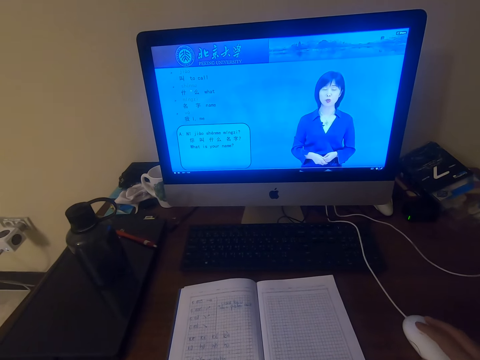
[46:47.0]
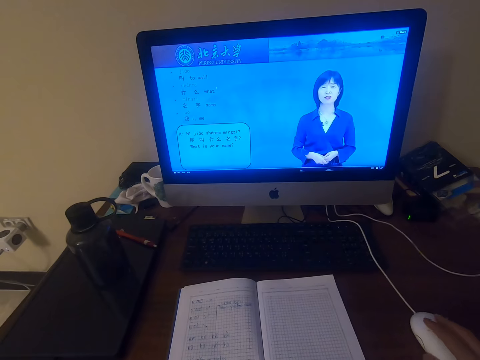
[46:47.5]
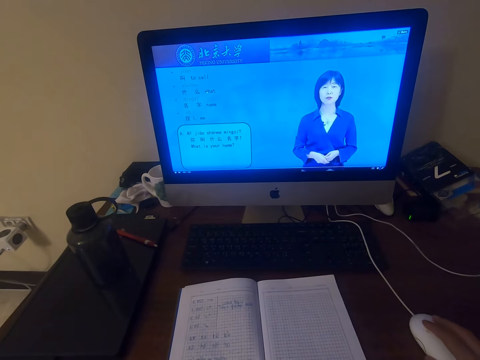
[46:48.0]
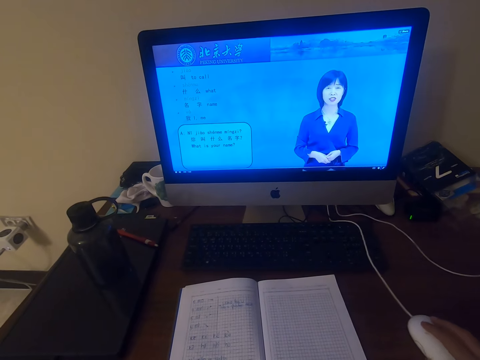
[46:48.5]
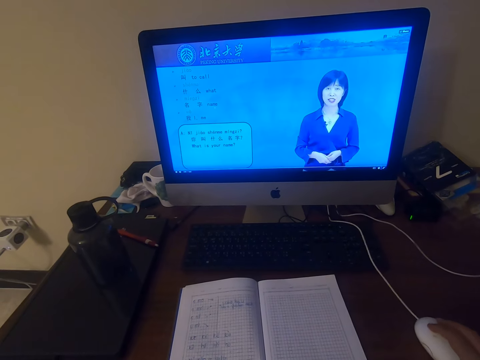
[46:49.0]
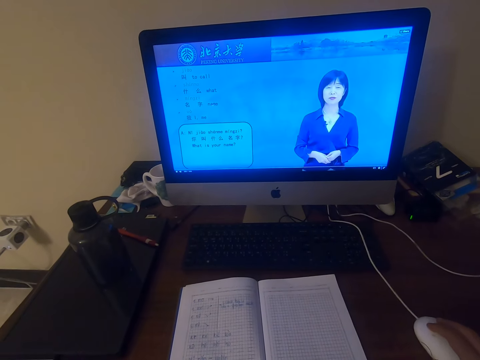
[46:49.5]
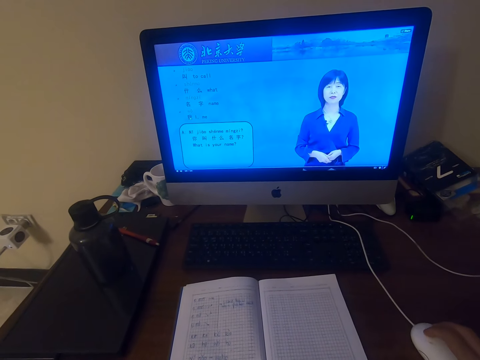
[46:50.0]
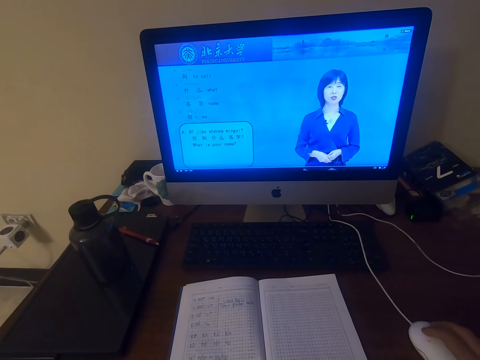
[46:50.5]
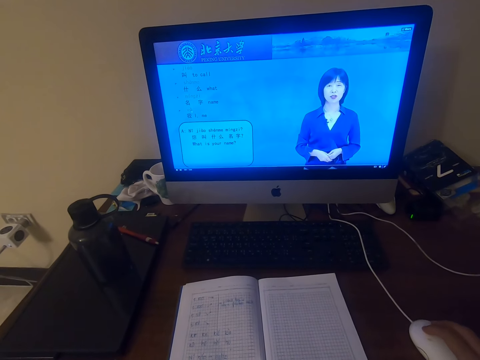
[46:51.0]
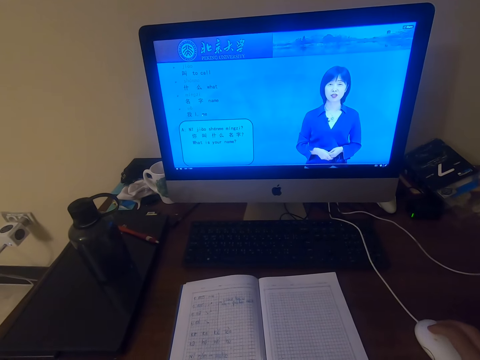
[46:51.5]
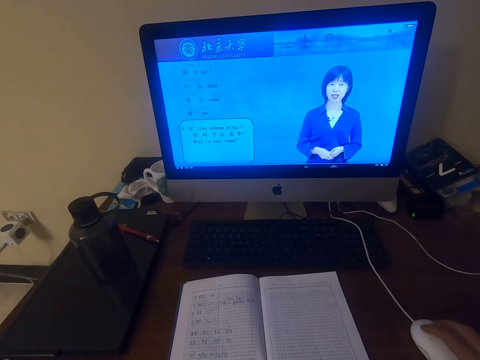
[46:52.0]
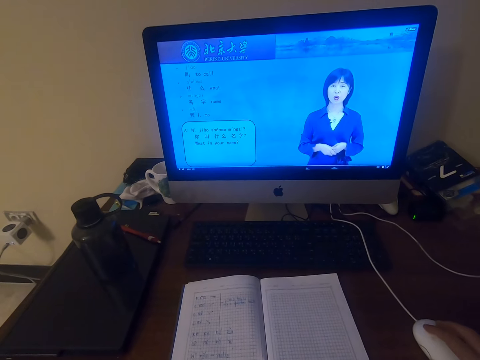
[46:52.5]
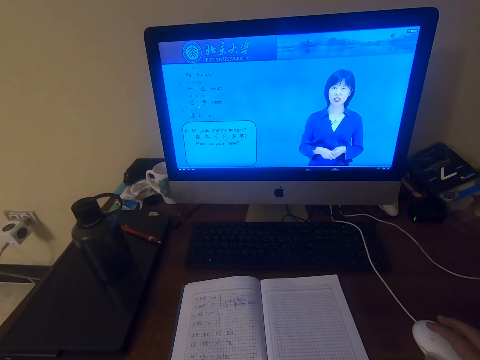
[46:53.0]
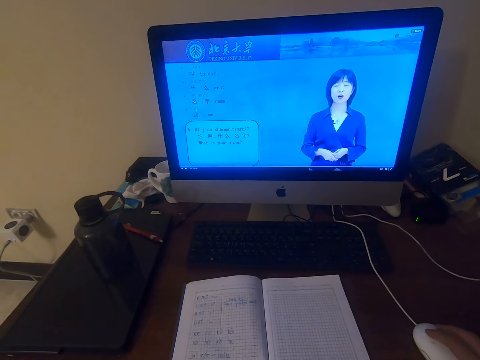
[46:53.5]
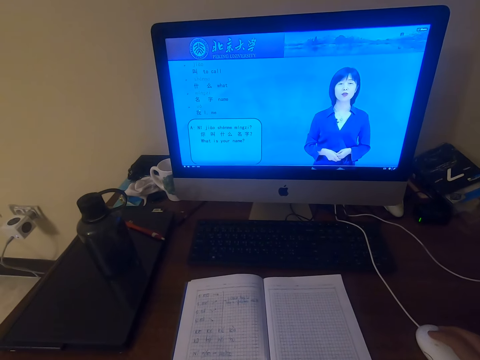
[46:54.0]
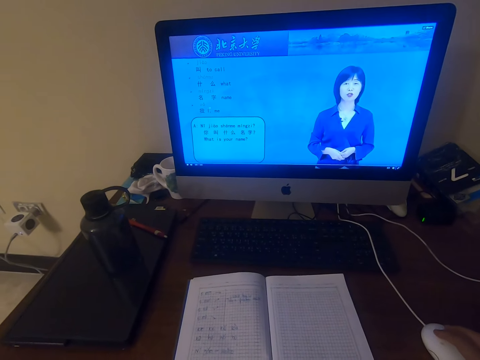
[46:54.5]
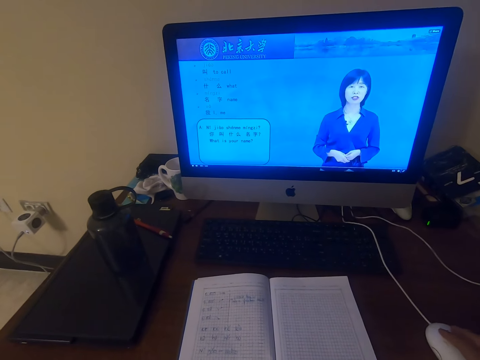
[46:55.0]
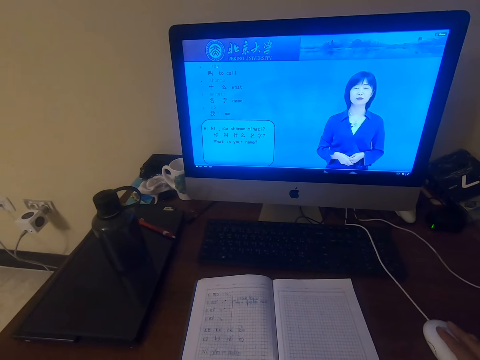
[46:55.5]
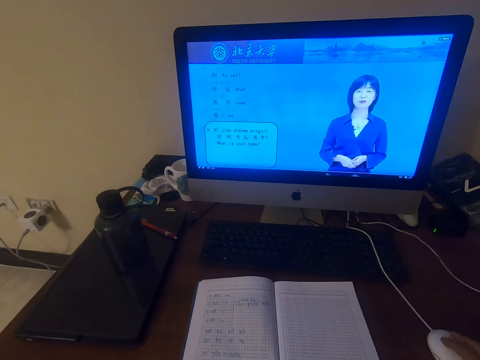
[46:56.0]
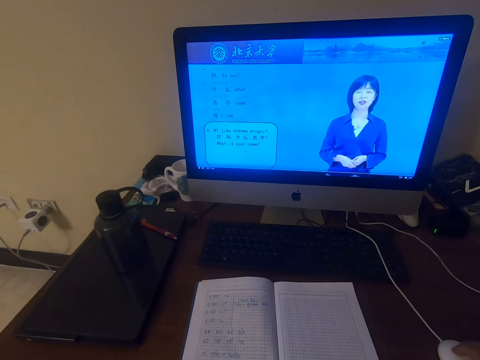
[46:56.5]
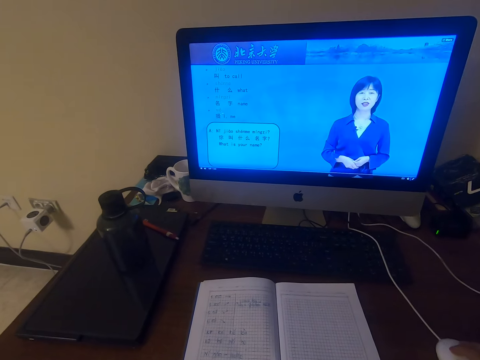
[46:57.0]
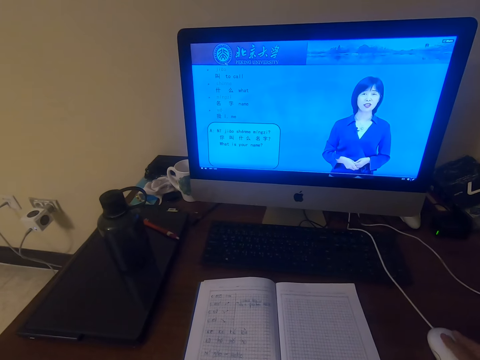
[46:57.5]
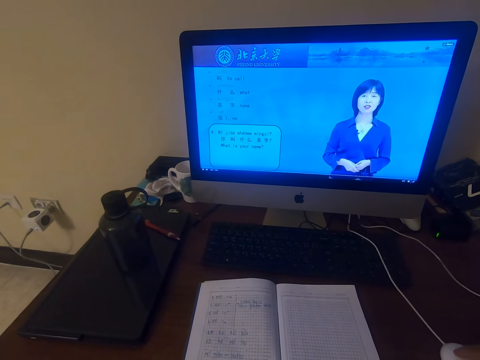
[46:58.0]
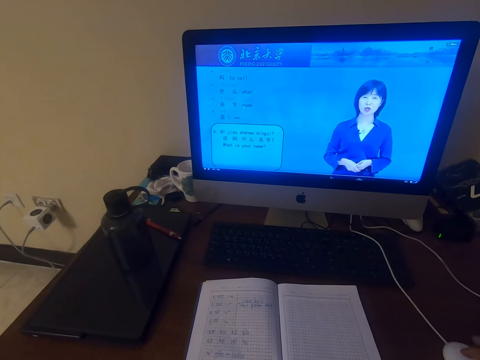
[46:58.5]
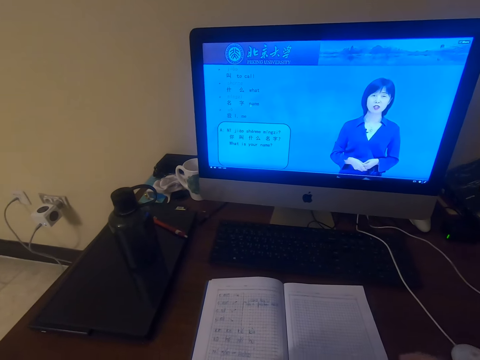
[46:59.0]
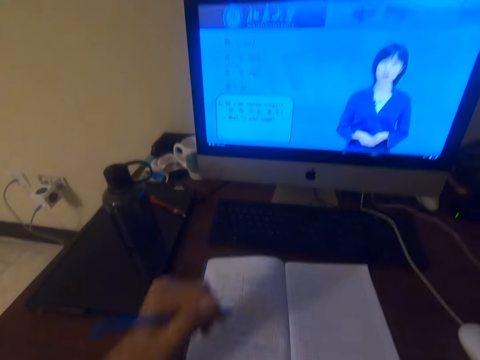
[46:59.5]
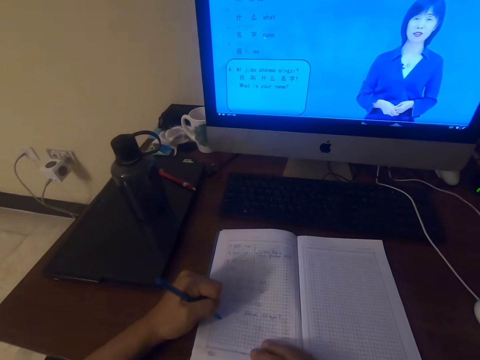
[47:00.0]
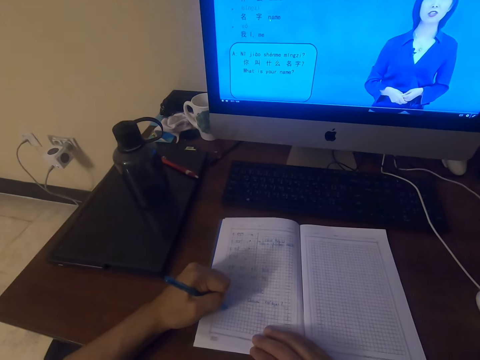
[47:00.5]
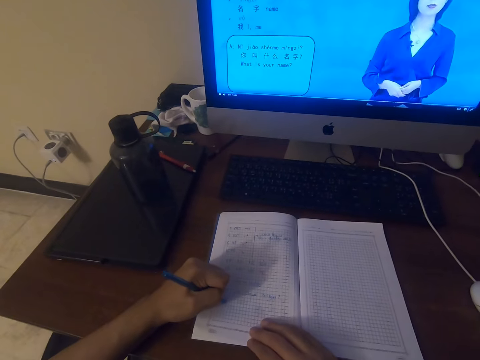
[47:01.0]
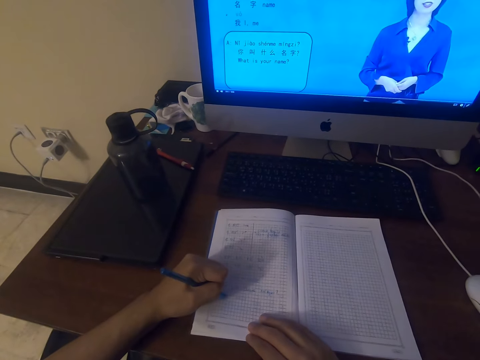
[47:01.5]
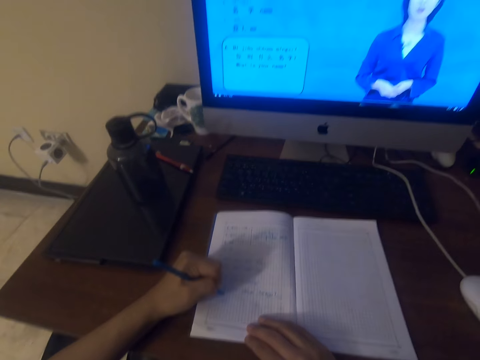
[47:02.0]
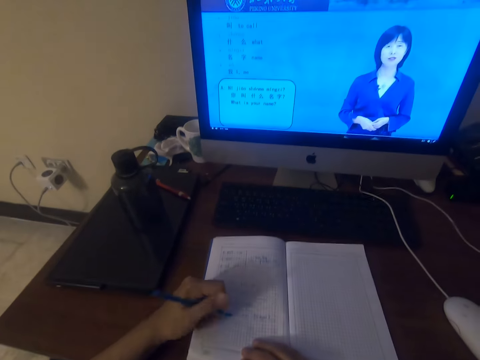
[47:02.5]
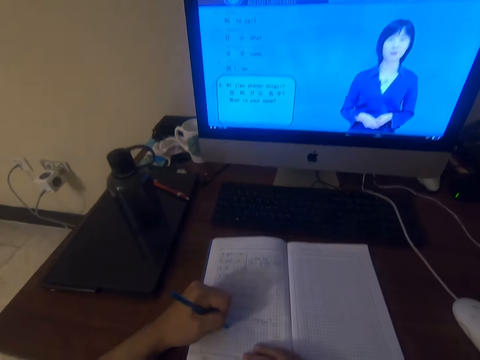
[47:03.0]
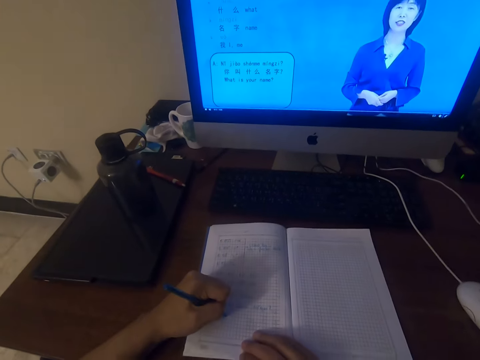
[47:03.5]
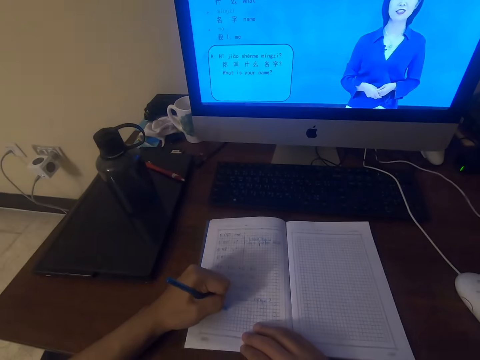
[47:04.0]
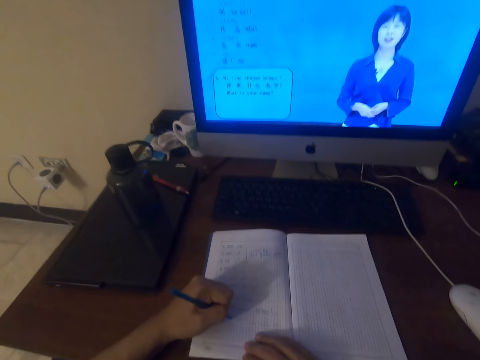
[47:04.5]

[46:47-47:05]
The camera wearer writes on the book with a pen.

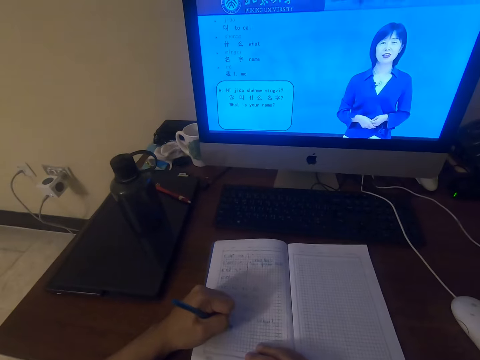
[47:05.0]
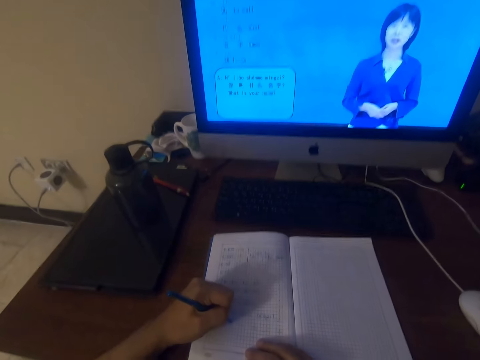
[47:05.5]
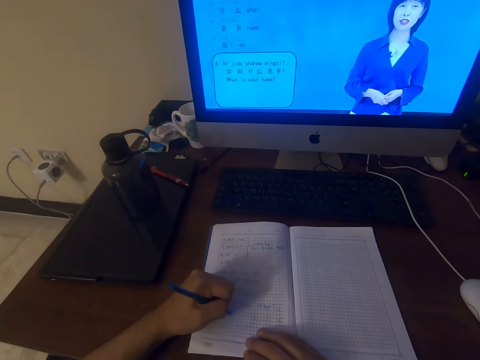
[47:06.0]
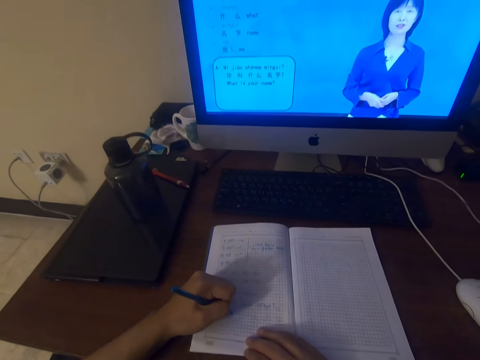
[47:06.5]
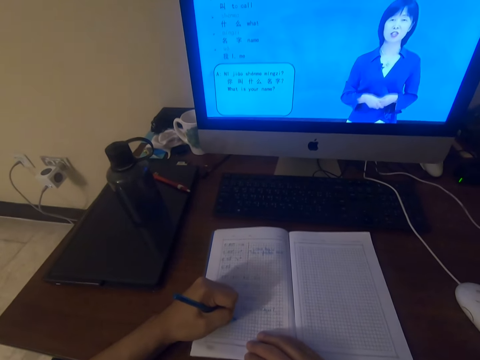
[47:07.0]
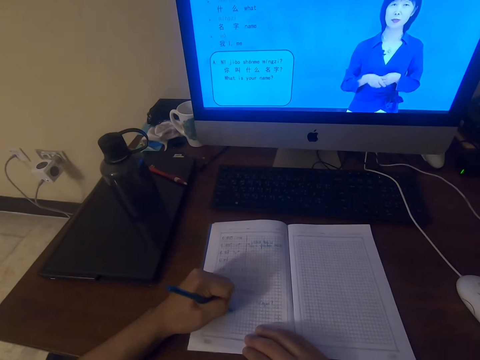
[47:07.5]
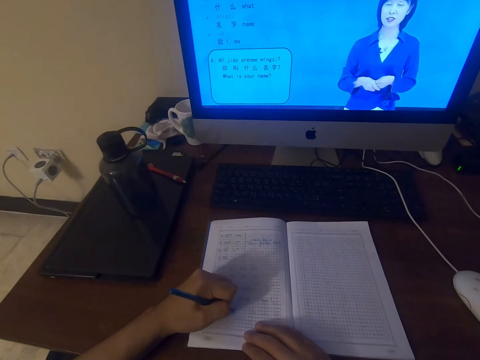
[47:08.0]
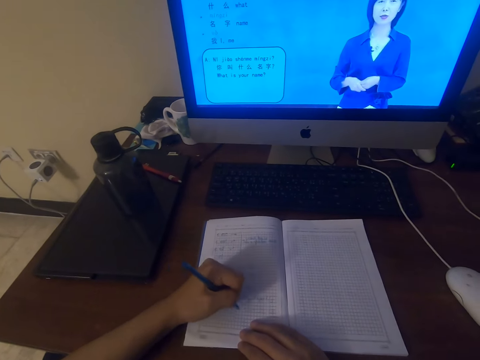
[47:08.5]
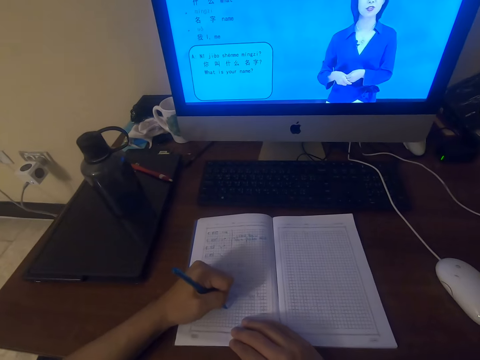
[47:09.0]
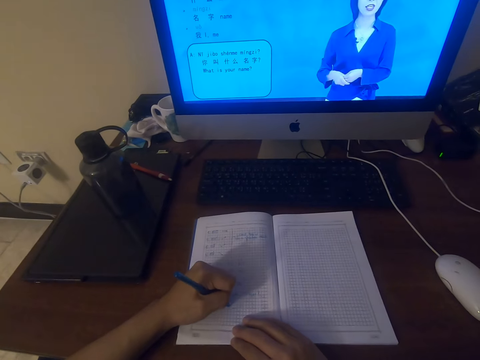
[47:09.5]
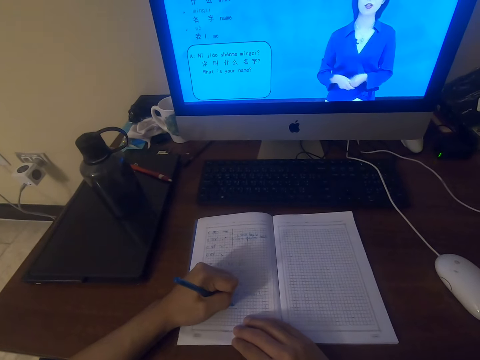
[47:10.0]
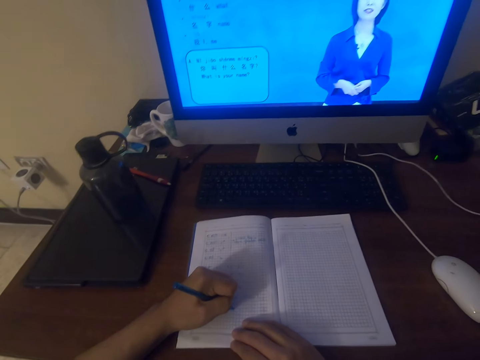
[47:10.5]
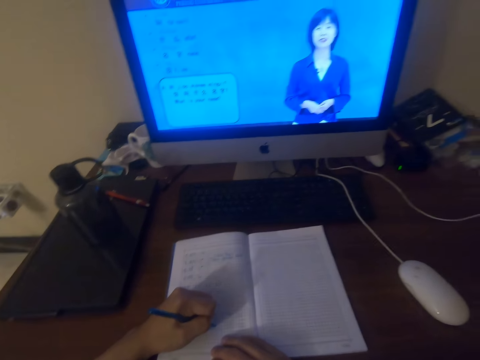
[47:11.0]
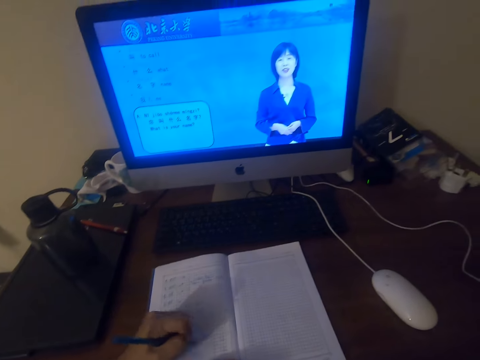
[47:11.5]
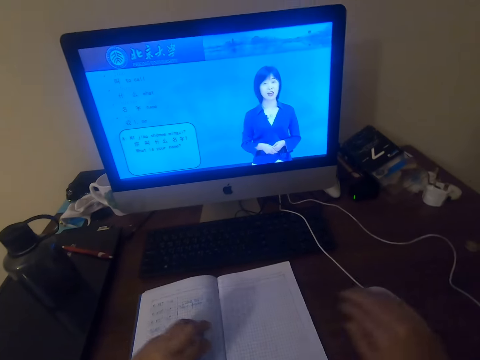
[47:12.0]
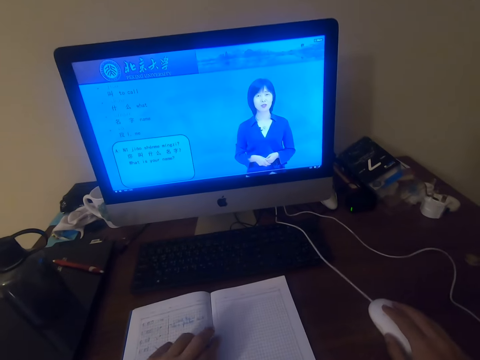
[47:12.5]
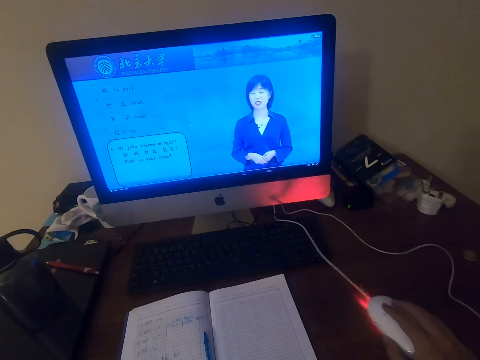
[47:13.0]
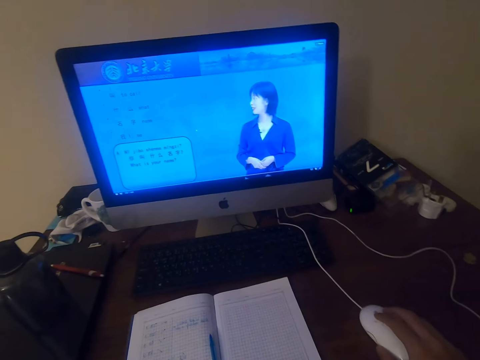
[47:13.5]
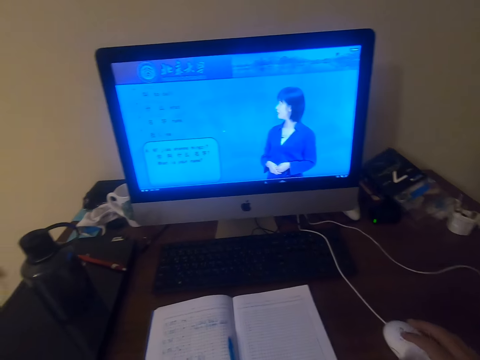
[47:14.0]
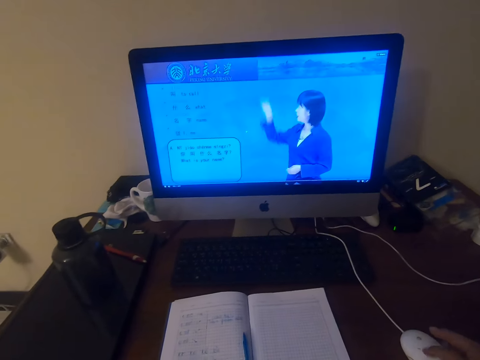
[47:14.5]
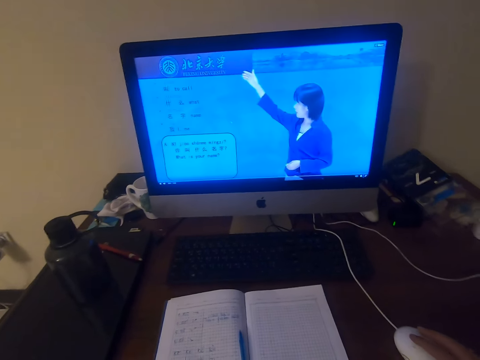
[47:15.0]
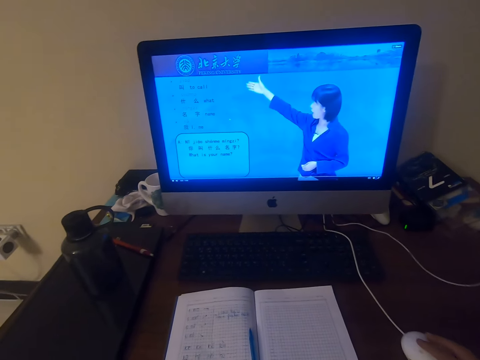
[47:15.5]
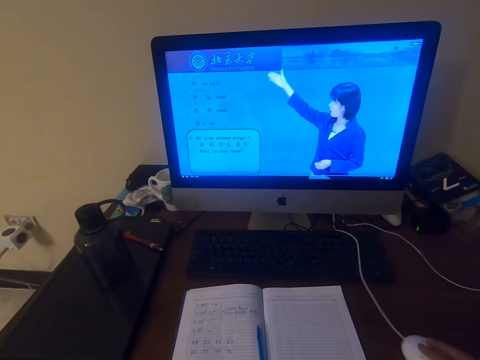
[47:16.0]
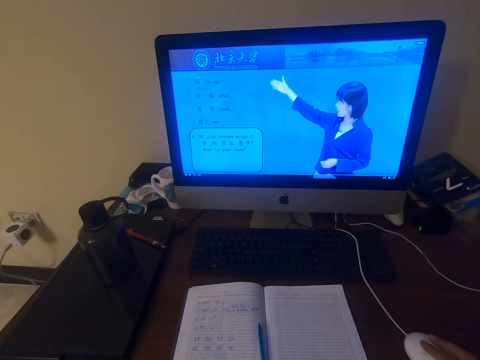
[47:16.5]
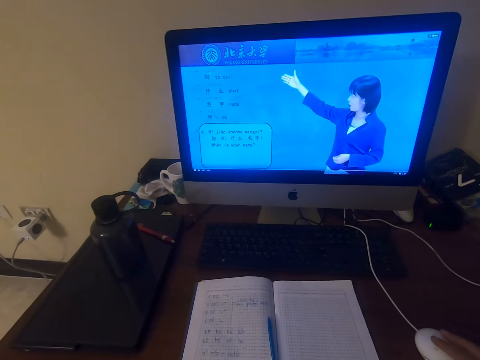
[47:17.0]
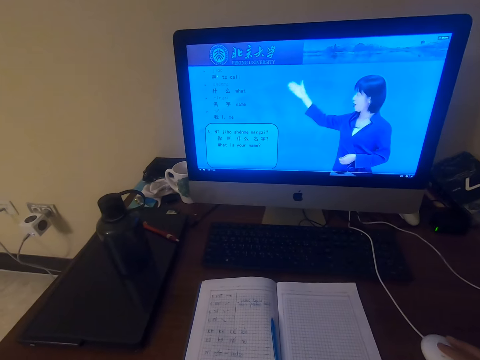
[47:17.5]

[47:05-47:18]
The camera wearer watches the video in the desktop screen. They talk.
